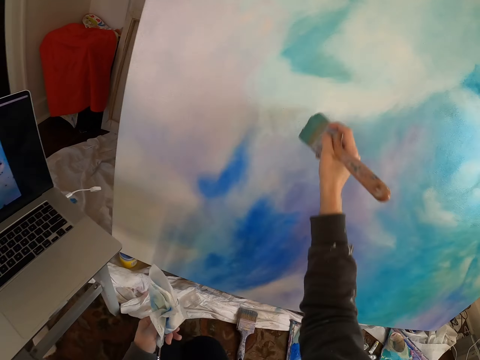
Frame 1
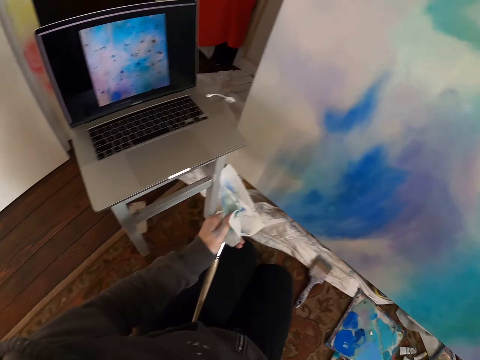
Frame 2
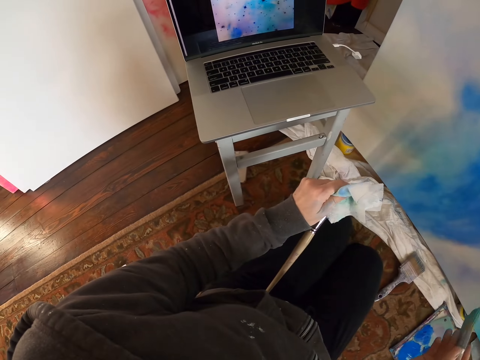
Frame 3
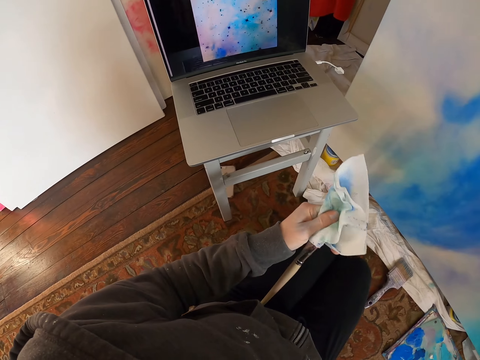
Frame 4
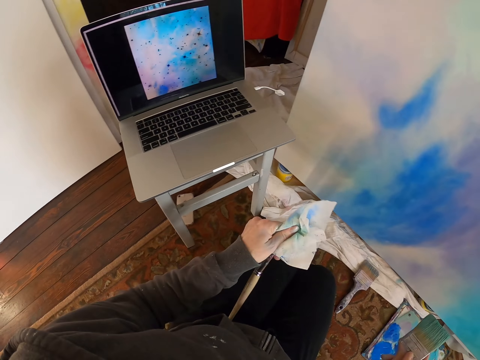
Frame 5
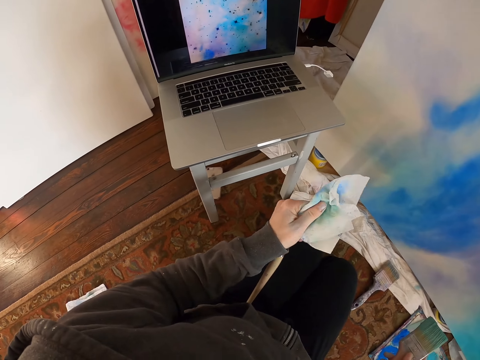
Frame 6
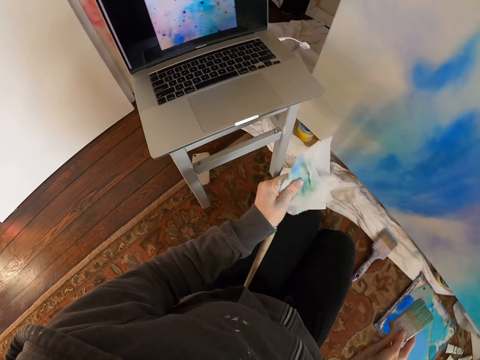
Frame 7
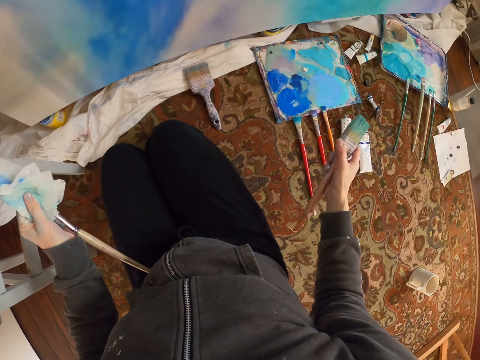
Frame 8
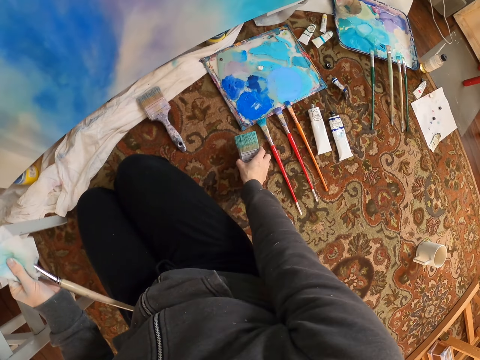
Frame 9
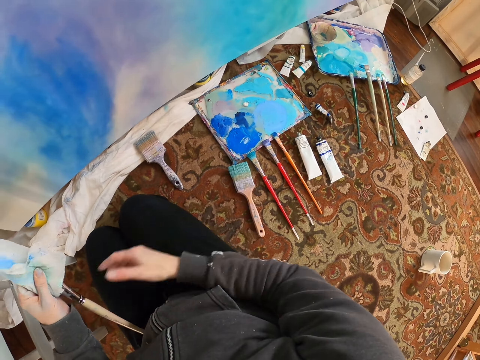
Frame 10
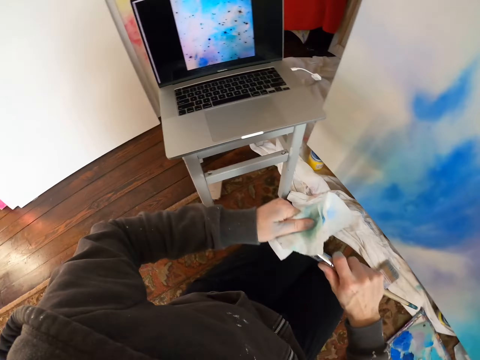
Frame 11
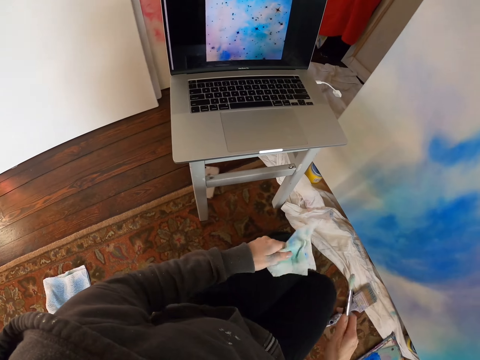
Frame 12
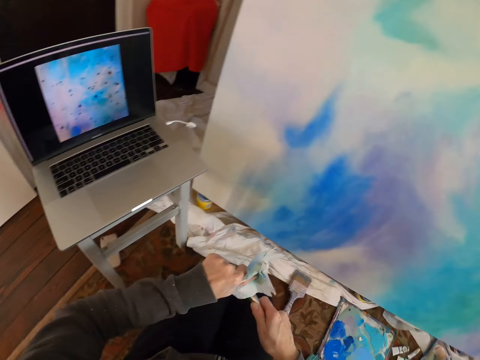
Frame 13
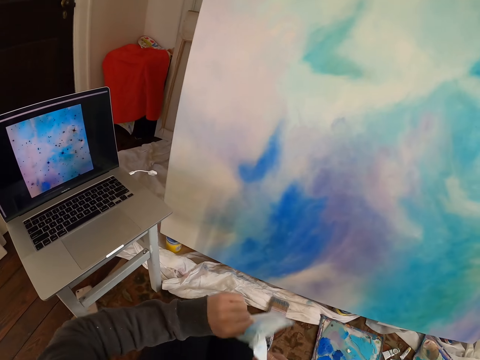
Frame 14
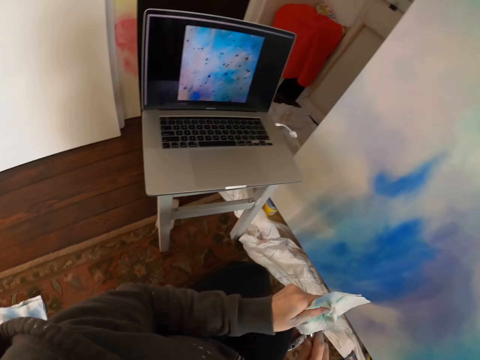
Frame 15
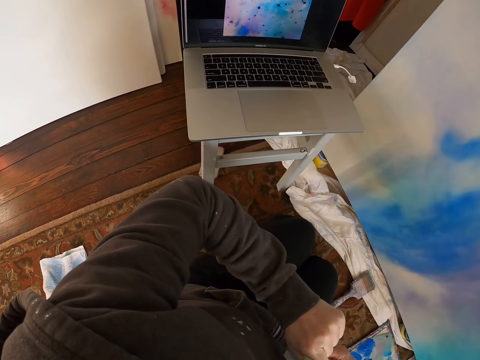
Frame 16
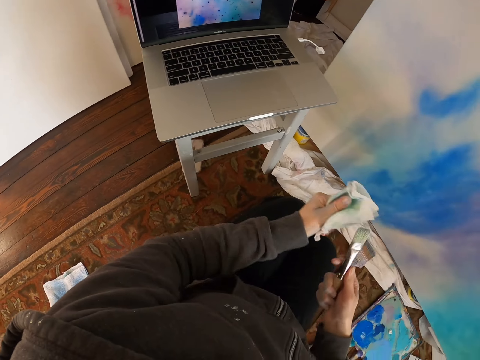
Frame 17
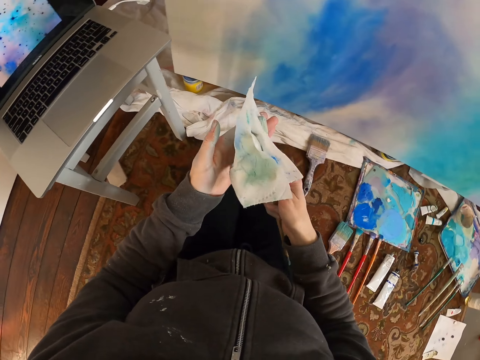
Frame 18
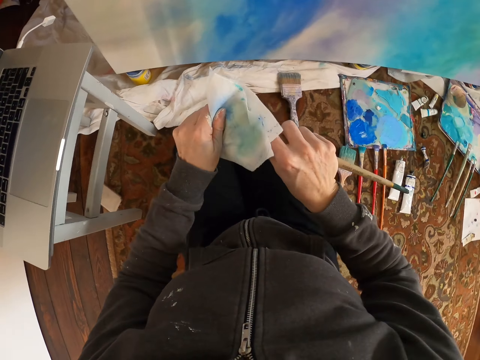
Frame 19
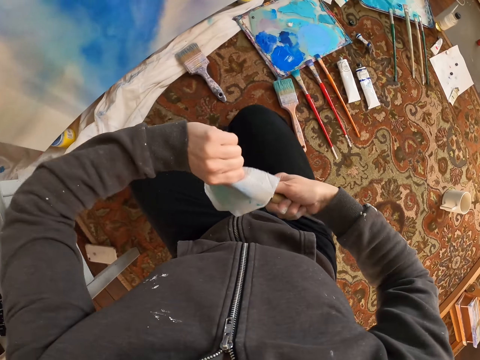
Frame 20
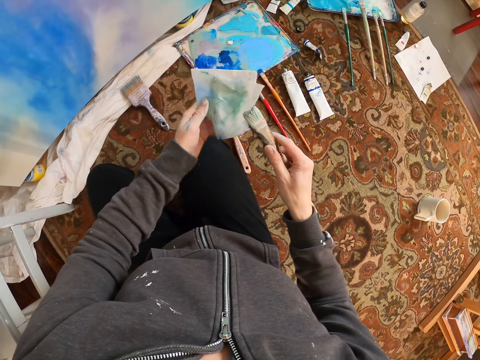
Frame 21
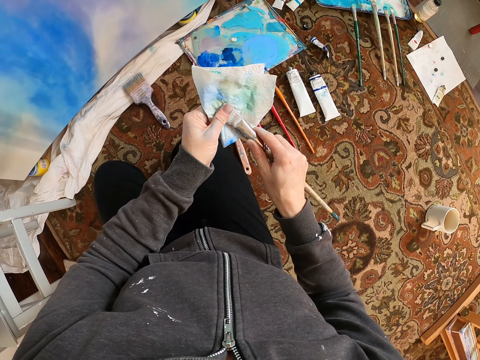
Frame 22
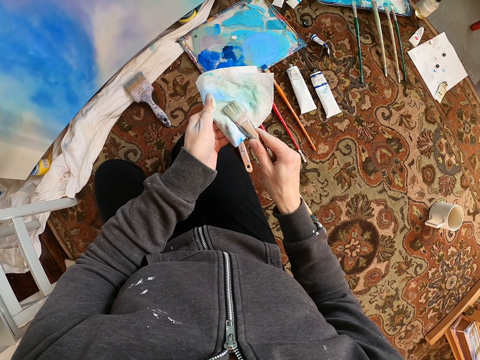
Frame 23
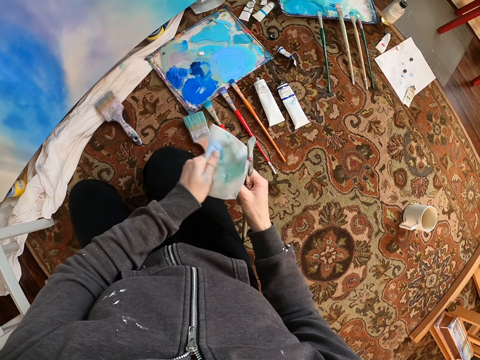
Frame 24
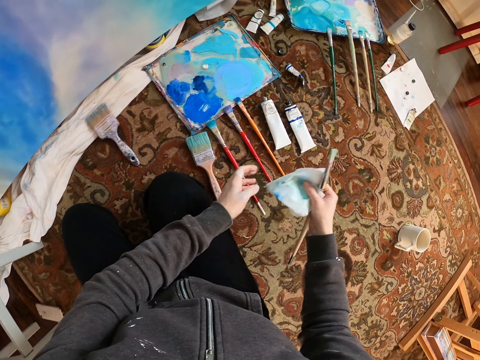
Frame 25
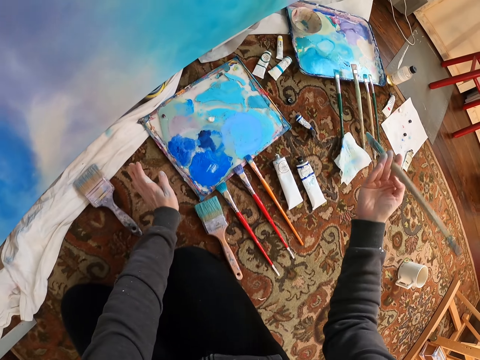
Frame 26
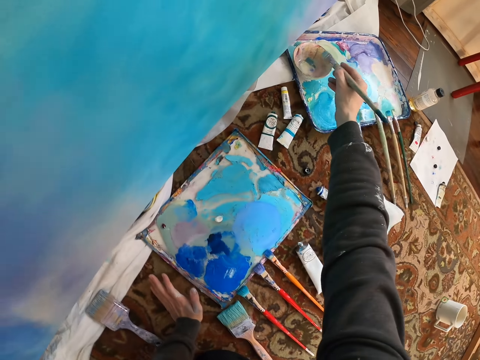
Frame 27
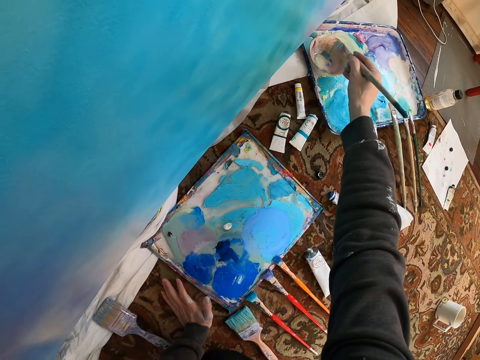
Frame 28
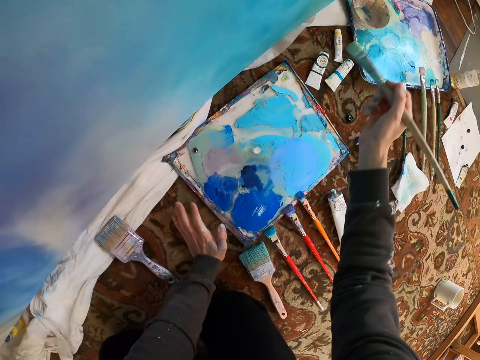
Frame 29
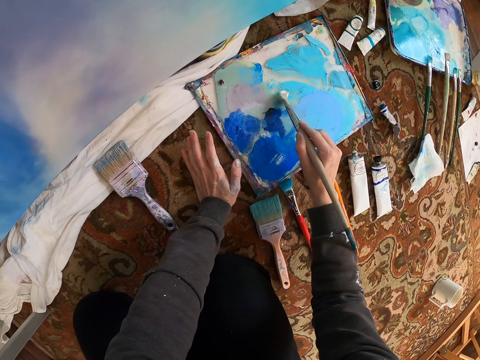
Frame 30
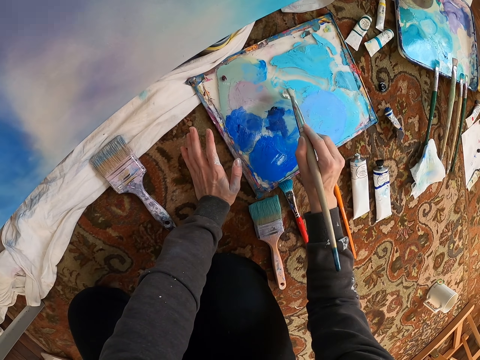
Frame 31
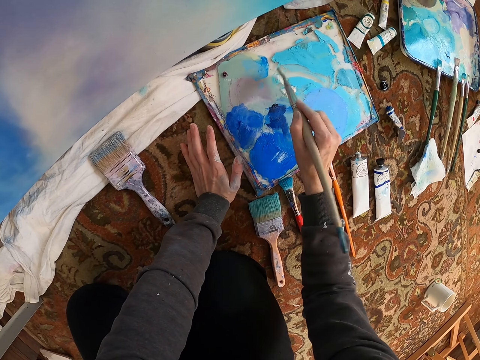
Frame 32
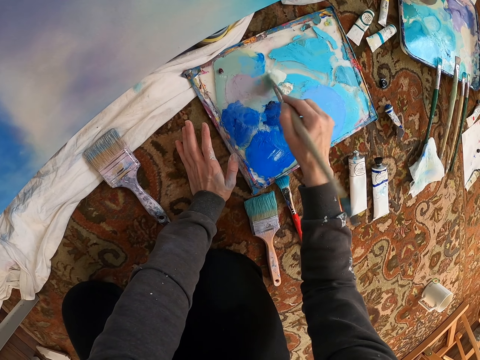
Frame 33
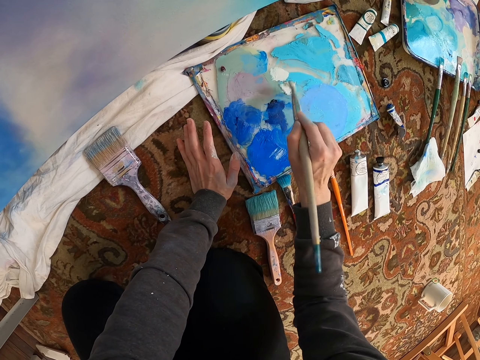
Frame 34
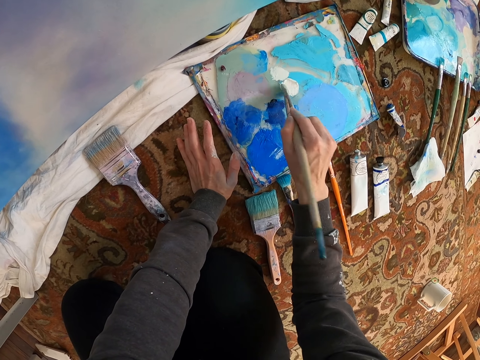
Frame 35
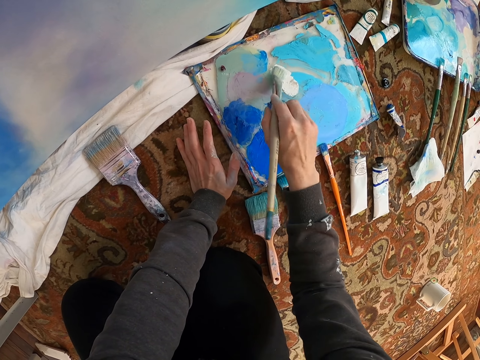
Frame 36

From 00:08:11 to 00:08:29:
The camera wearer wipes the brush with the cloth. They put the paint brush on the floor. They wipe the brush with the towel. They throw the towel on the floor. They dip the paint brush in the paint. They rub the brush on the paint.

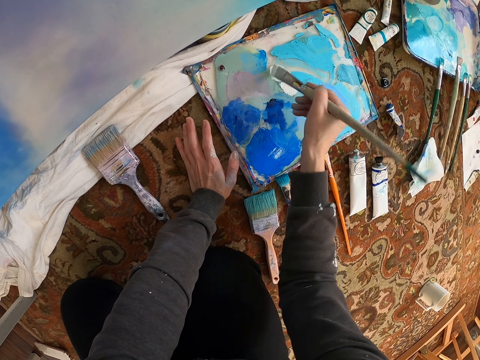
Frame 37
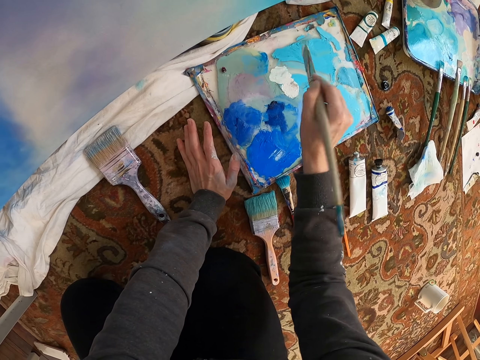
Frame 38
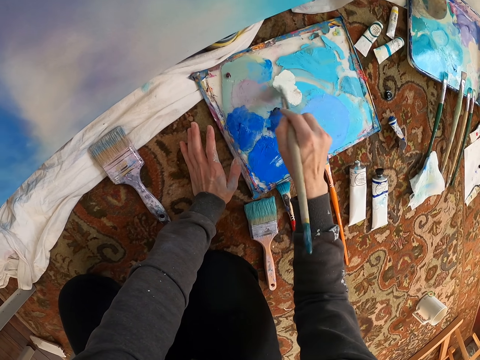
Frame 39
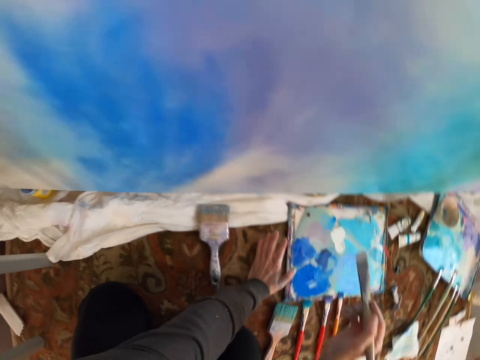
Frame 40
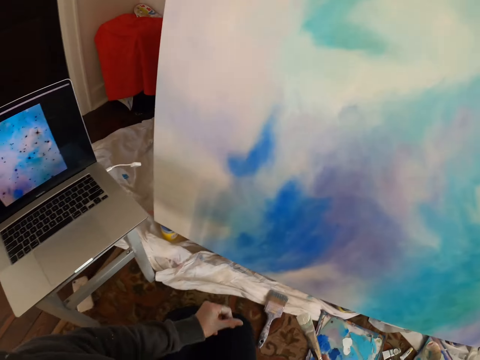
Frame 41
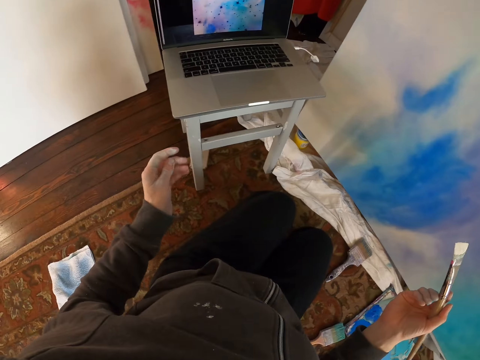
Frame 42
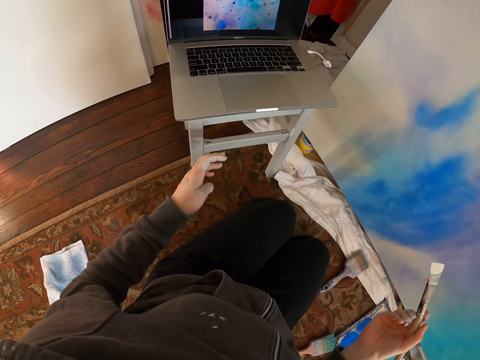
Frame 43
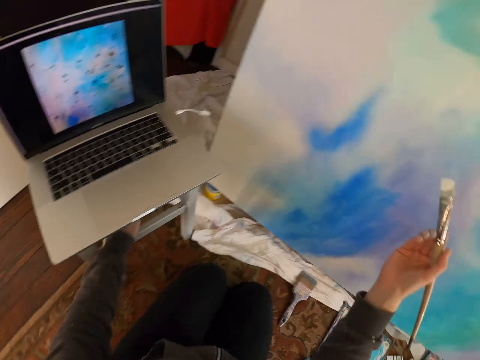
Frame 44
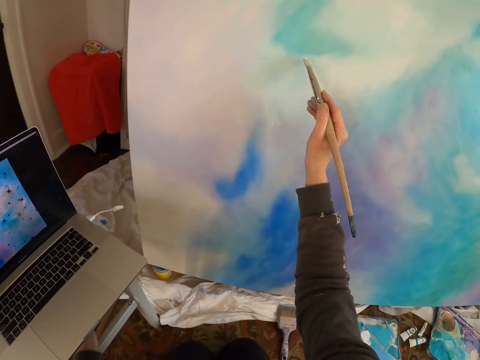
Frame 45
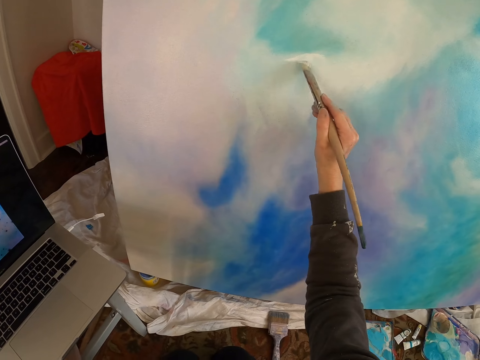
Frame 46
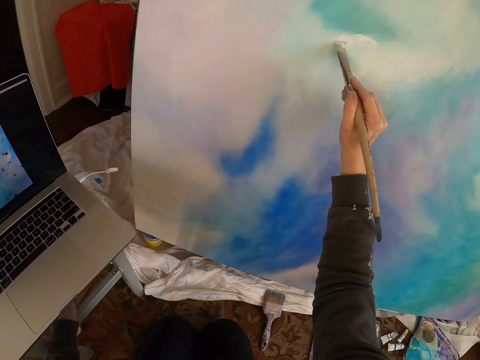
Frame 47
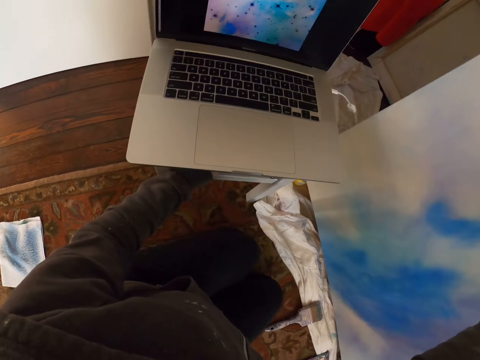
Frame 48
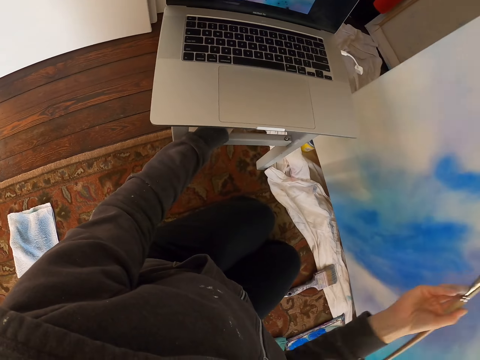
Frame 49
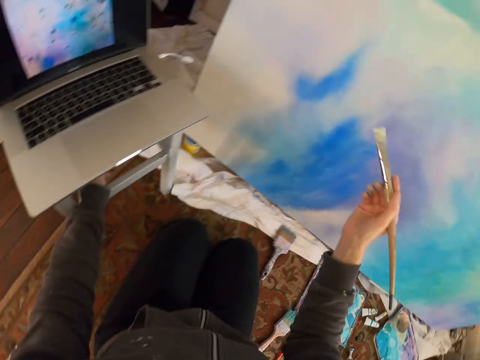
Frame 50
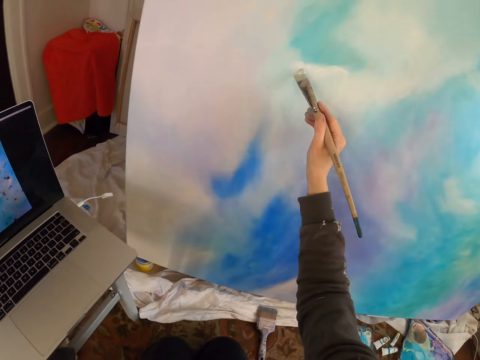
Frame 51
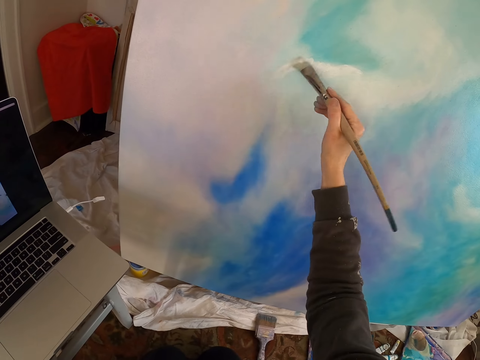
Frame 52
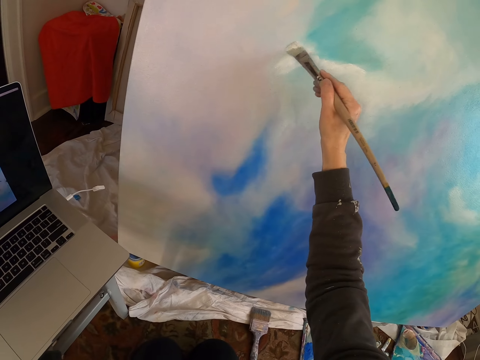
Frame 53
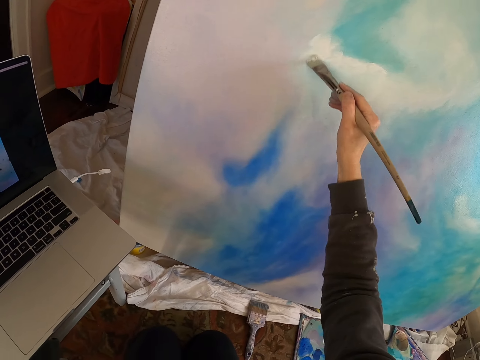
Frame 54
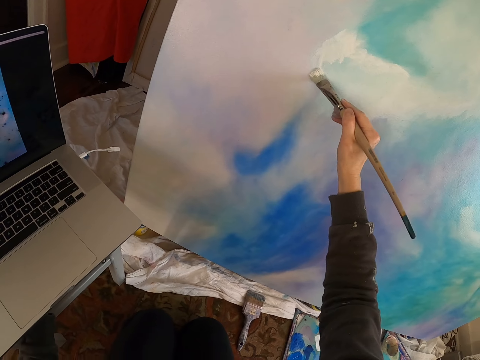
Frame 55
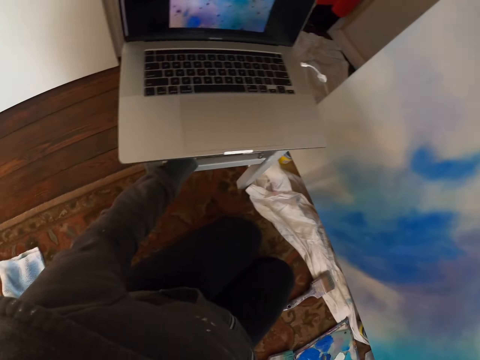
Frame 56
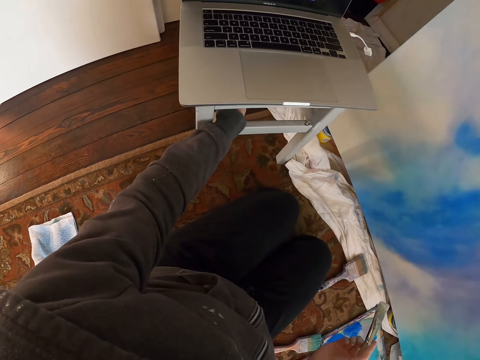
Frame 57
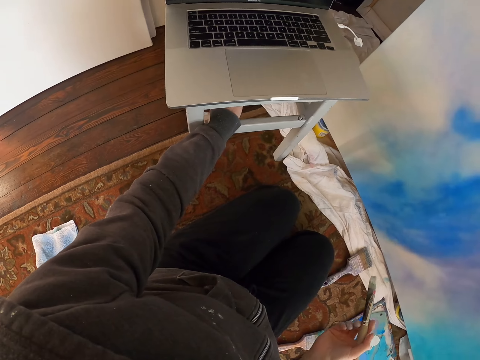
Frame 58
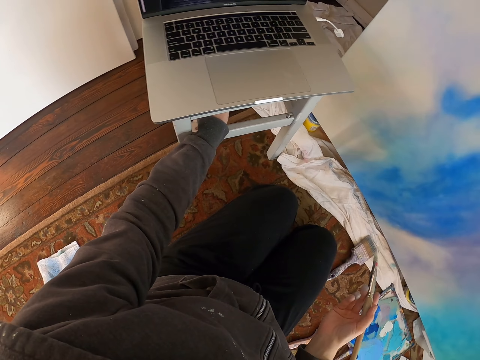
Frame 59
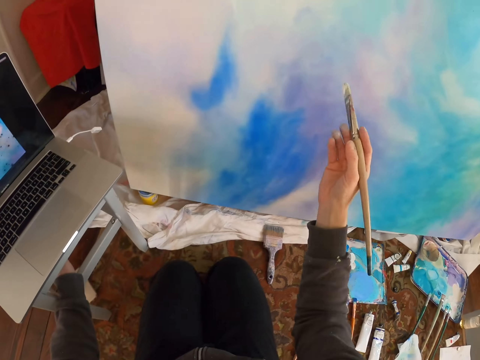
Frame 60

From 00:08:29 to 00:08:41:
The camera wearer paints the painting with the paint brush. They stare at the laptop.
